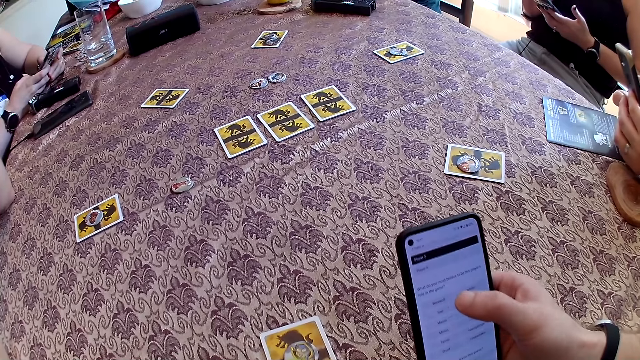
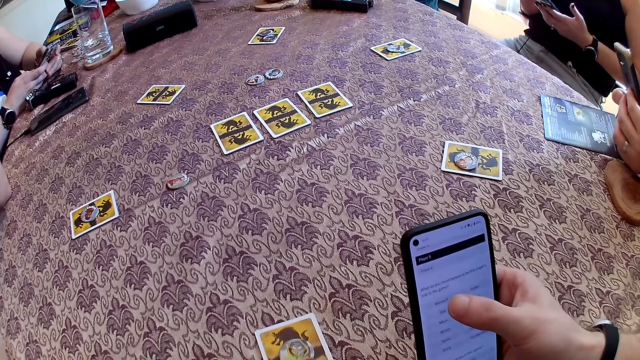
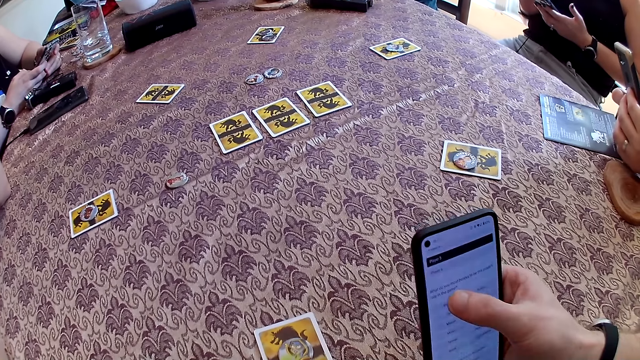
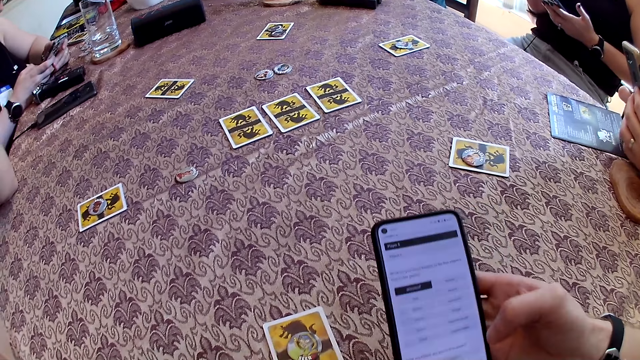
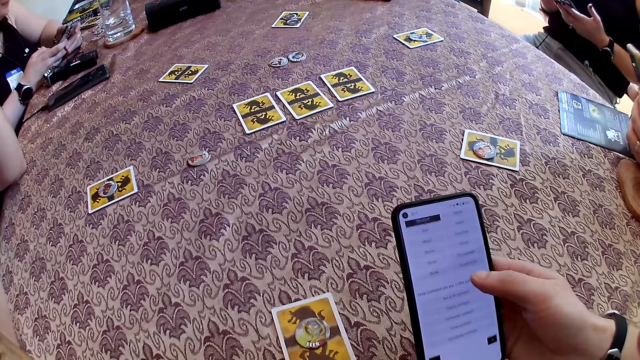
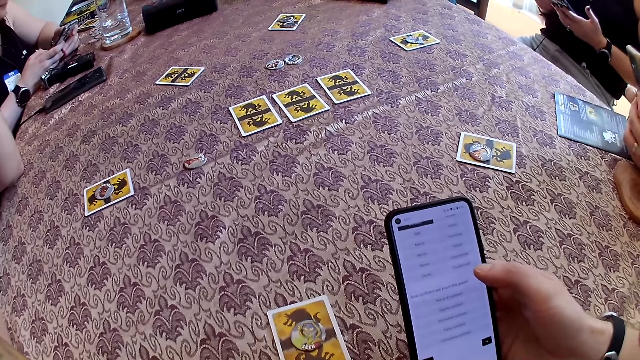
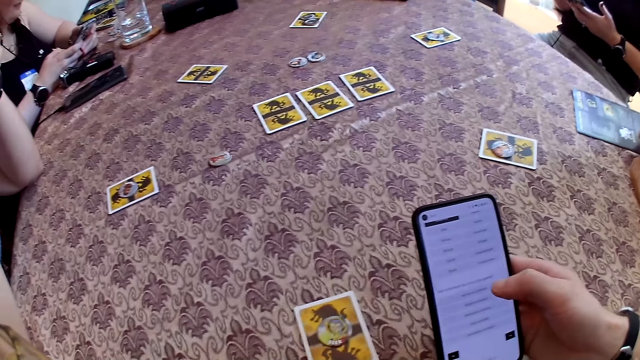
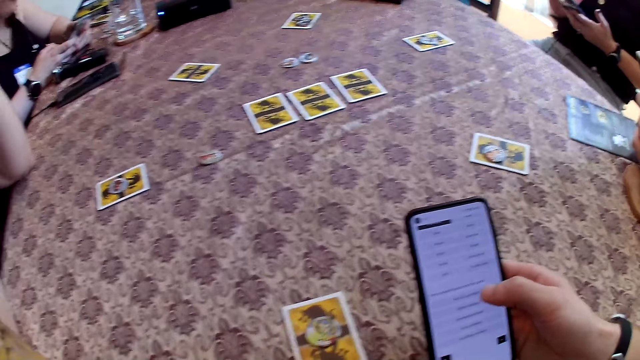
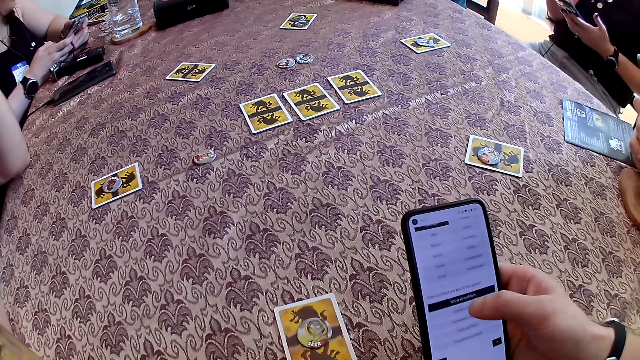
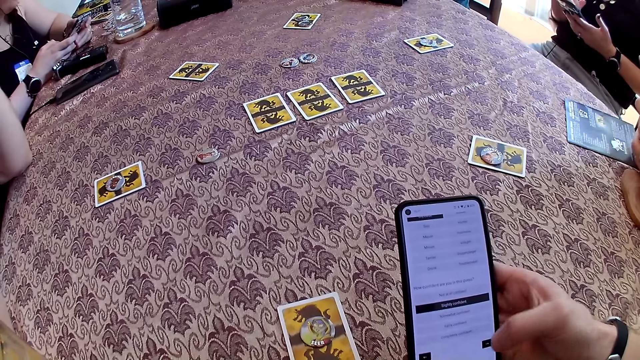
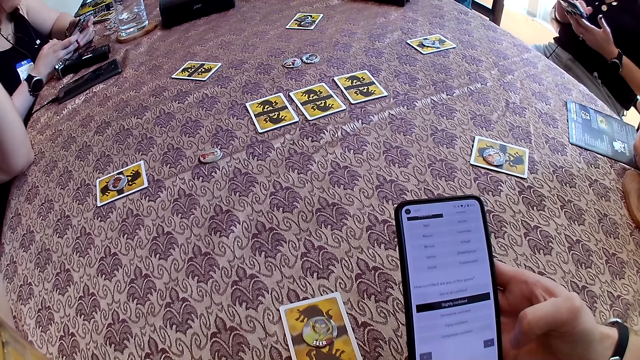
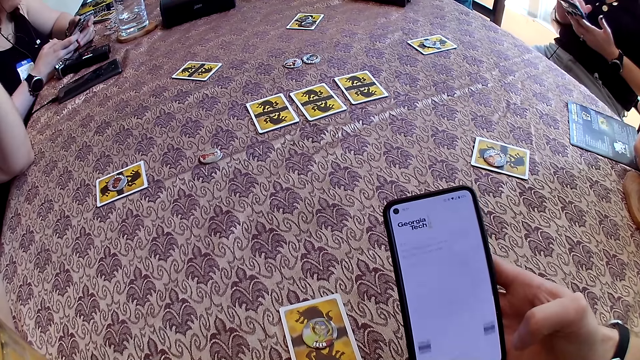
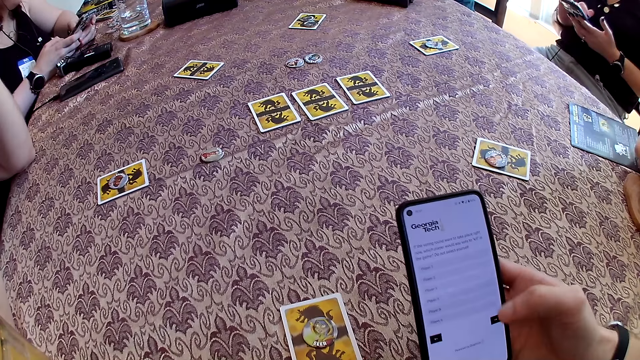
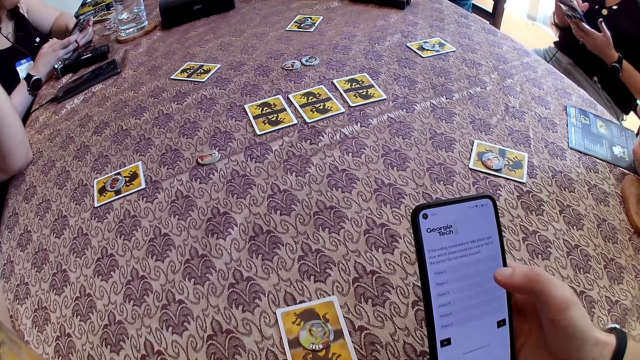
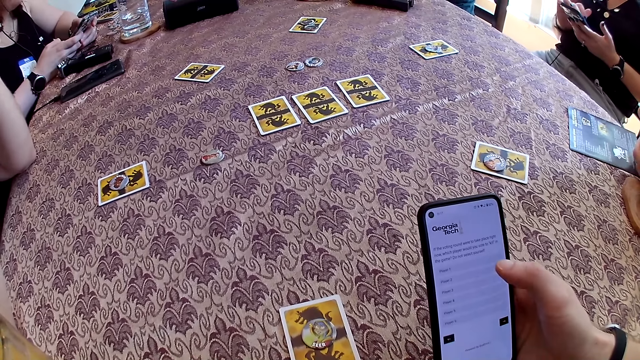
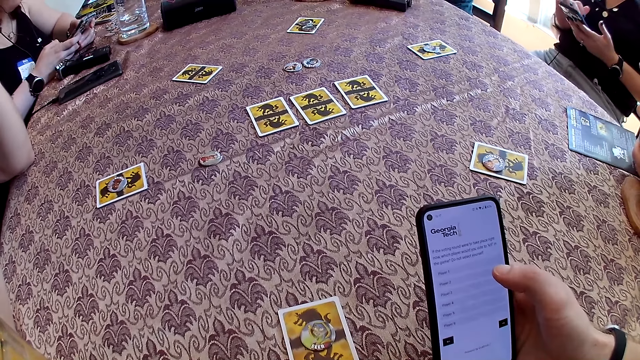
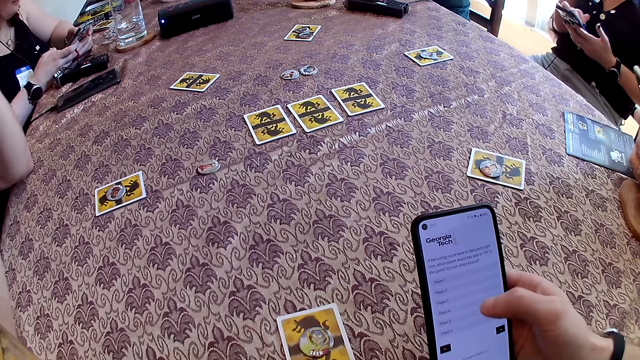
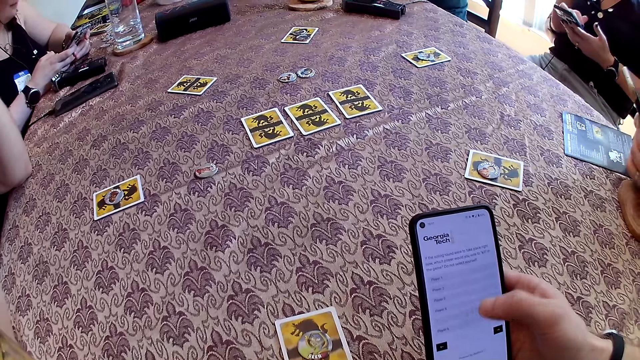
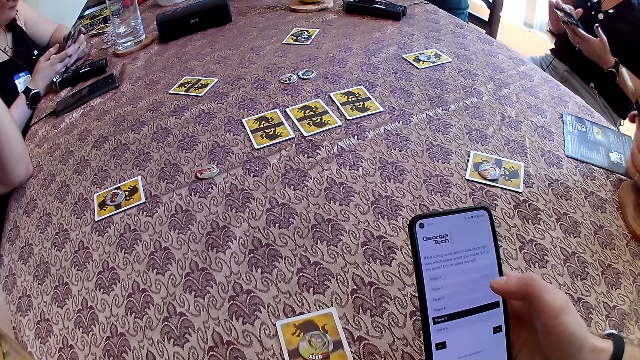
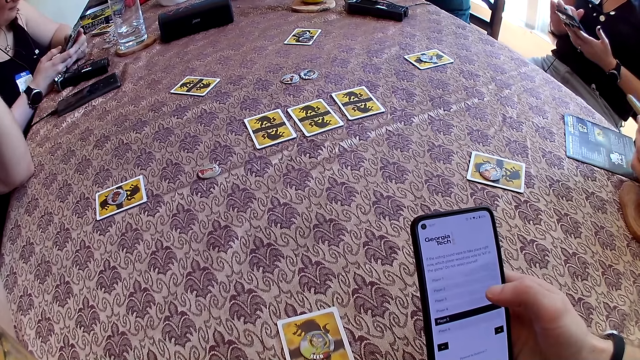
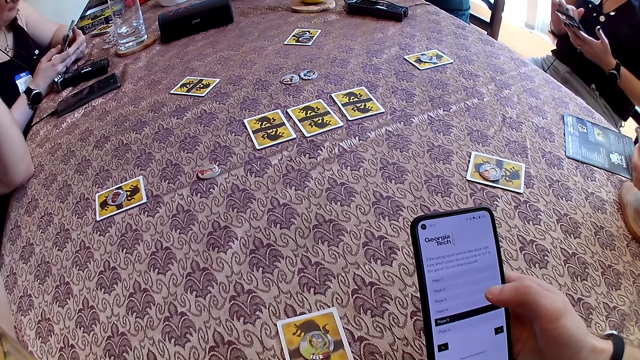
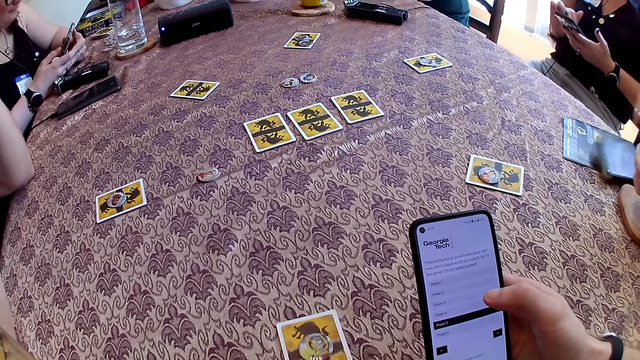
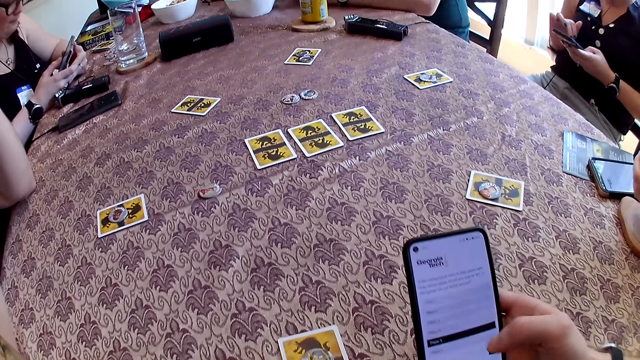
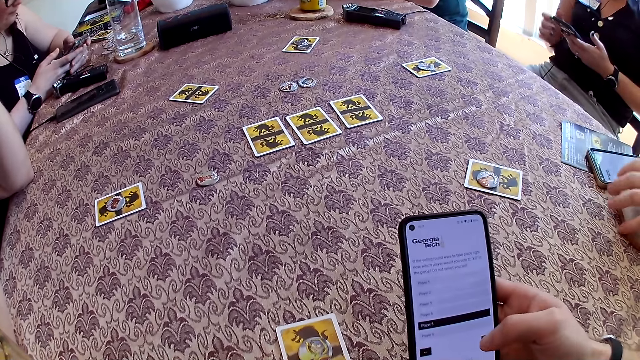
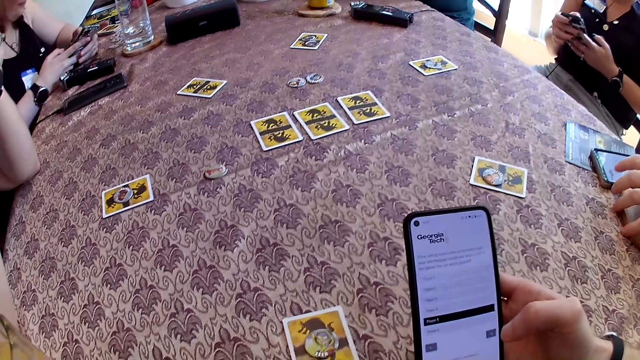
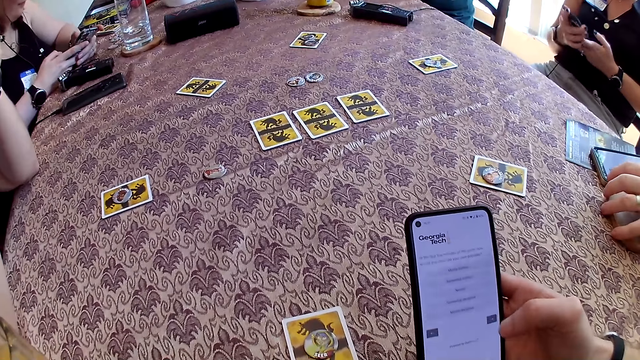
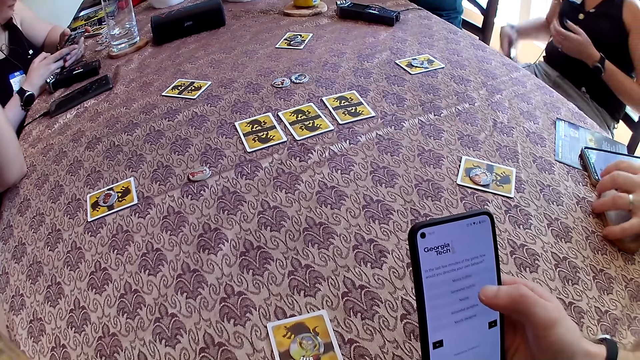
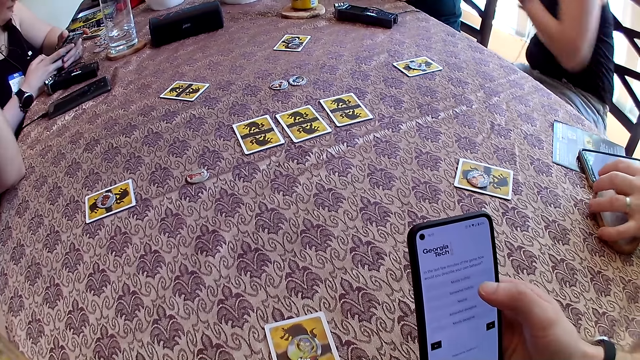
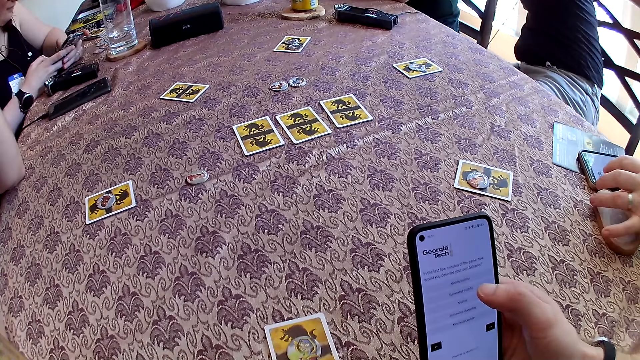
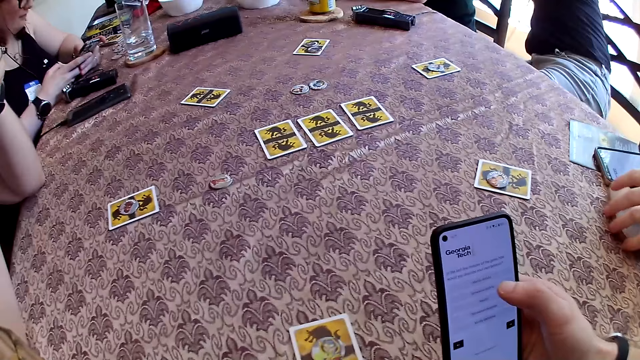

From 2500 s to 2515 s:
The camera wearer operates the phone in his right hand with his right hand. The man drops the phone on the table with his right hand. The man plays with a coaster on the table with his left hand.

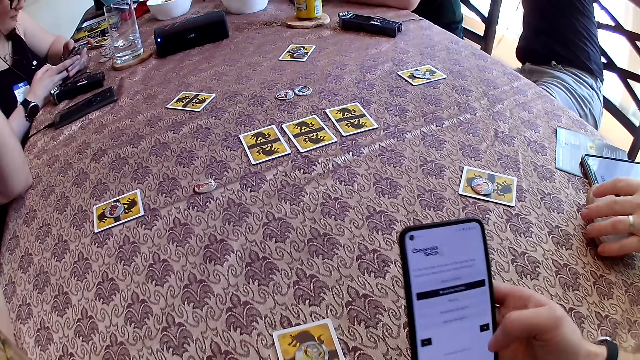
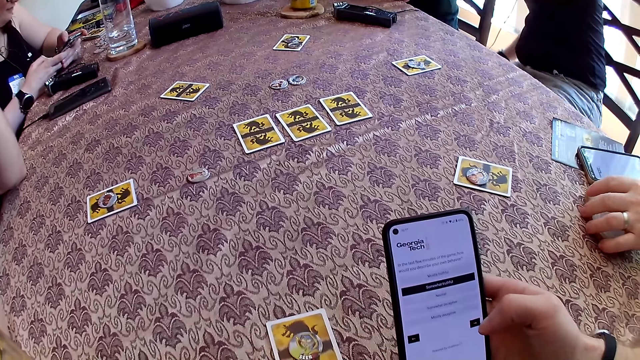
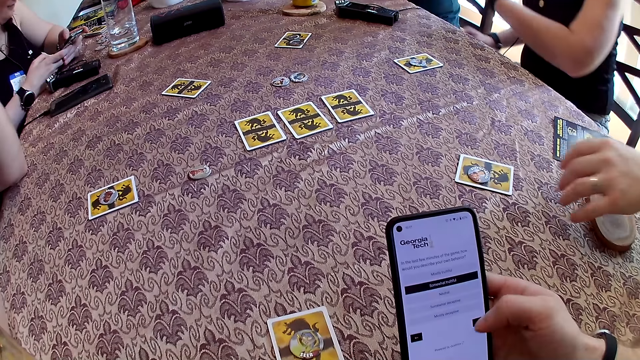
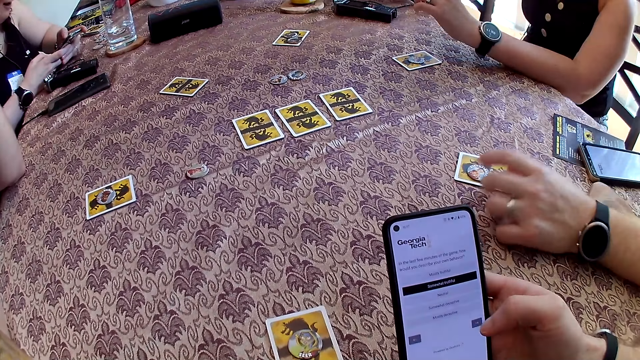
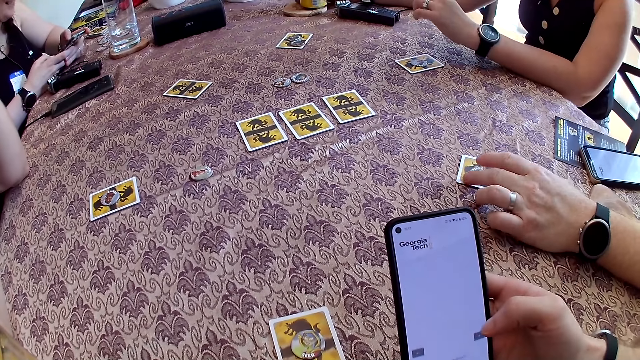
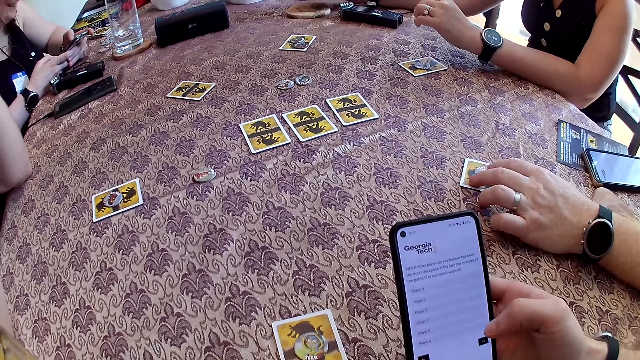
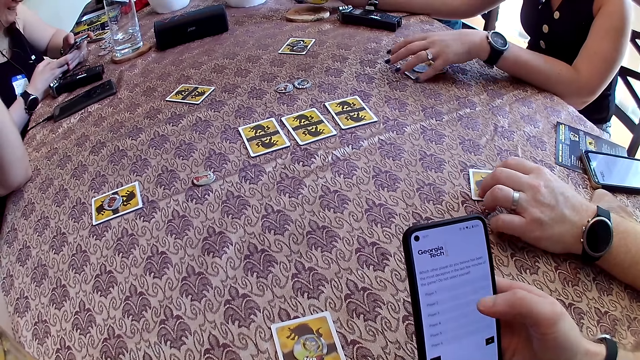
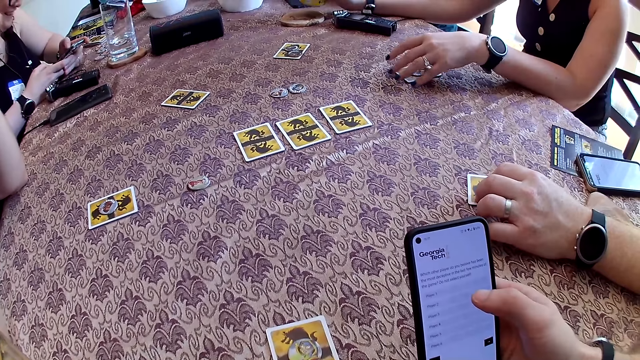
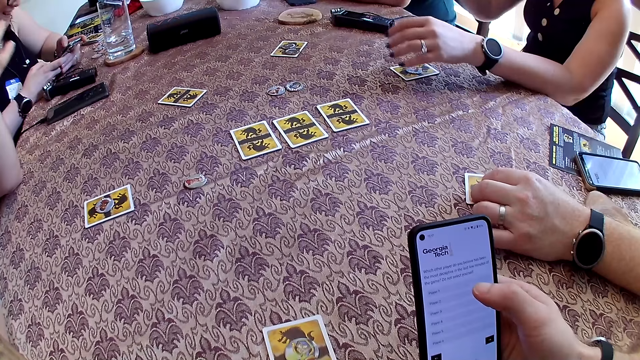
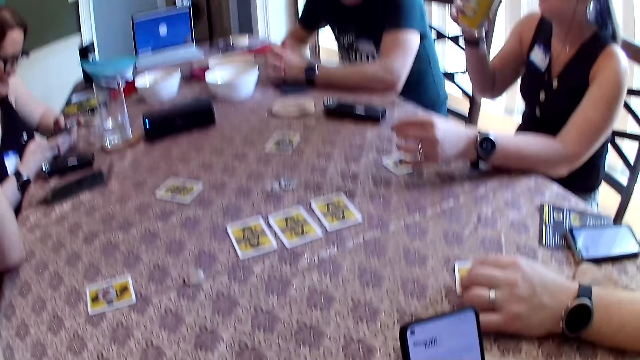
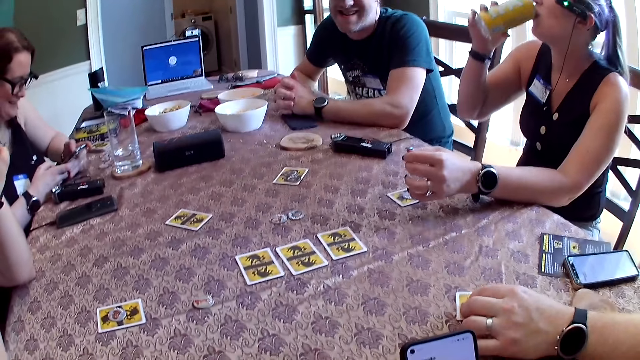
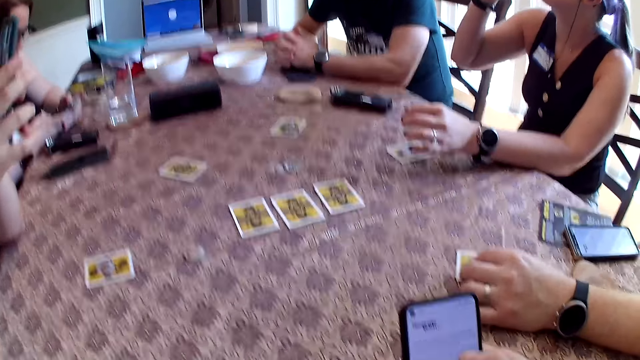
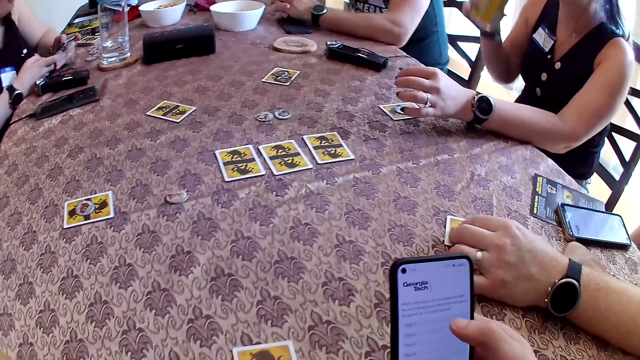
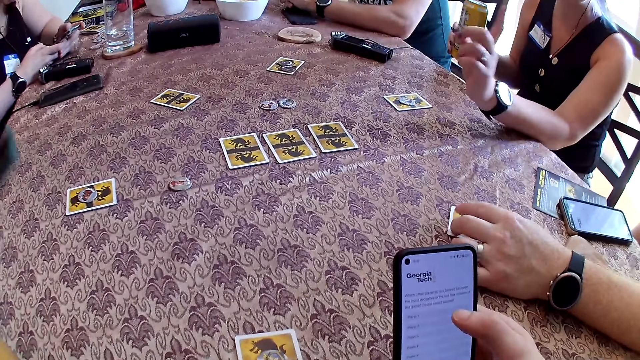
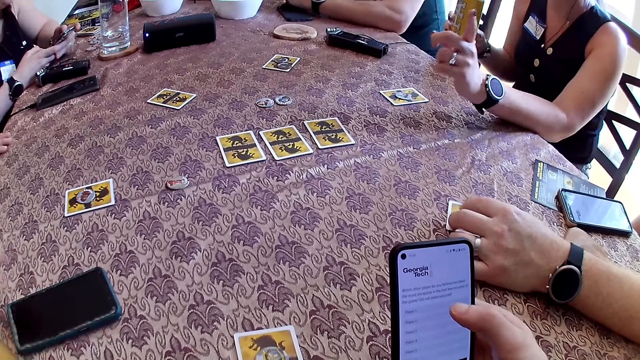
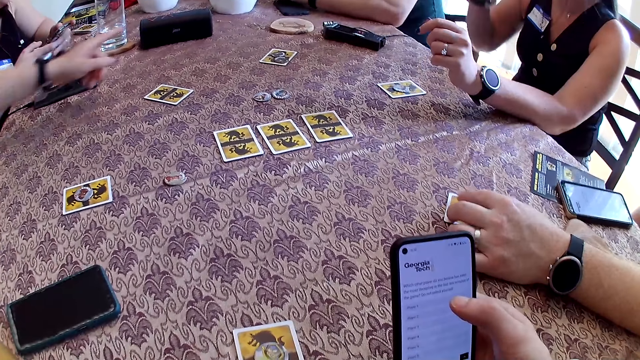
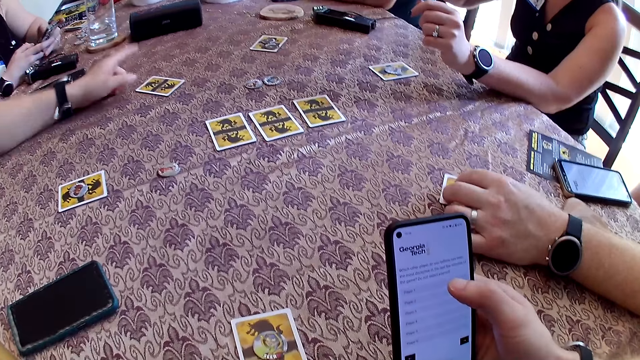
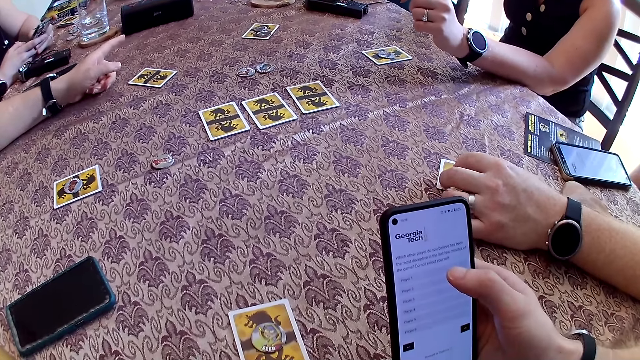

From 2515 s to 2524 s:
The man shifts a card and a poker chip on the table with his left hand. The woman picks up a can of beer from a coaster on the table with her right hand. The man touches the card on the table. The woman drinks beer from the can of beer with her right hand. Another woman drops the phone on the table with her left hand.
